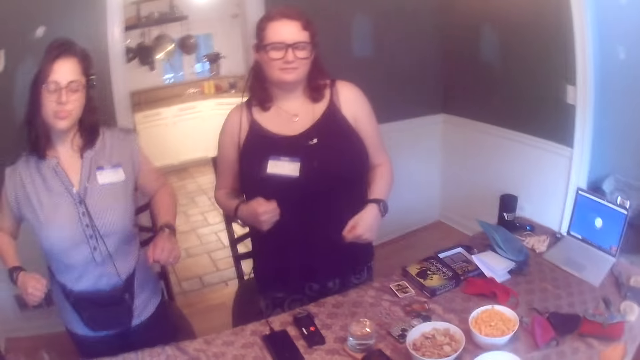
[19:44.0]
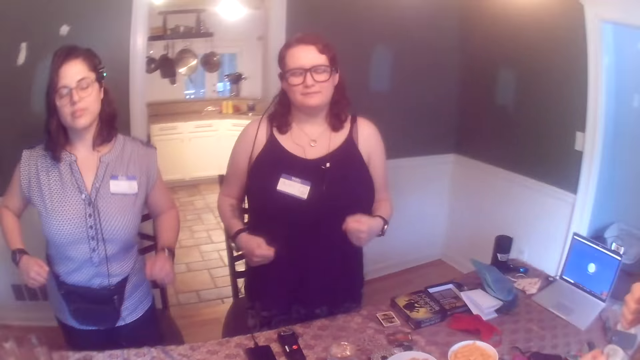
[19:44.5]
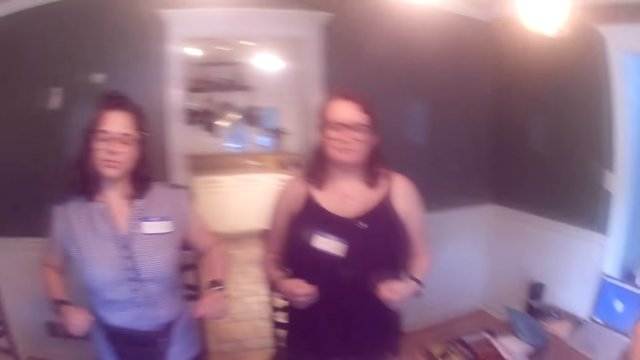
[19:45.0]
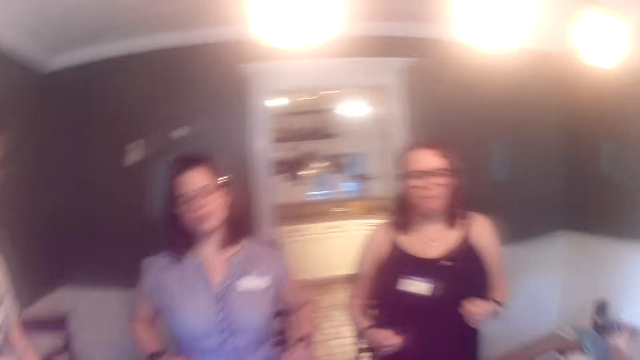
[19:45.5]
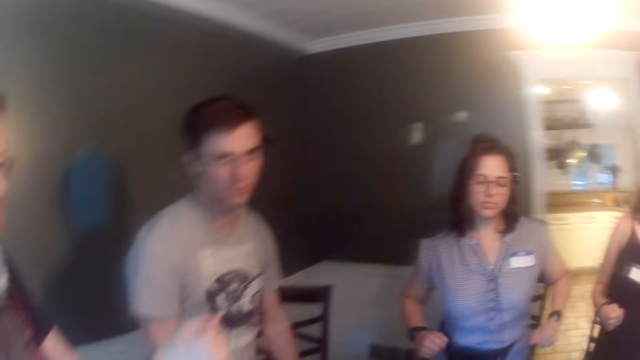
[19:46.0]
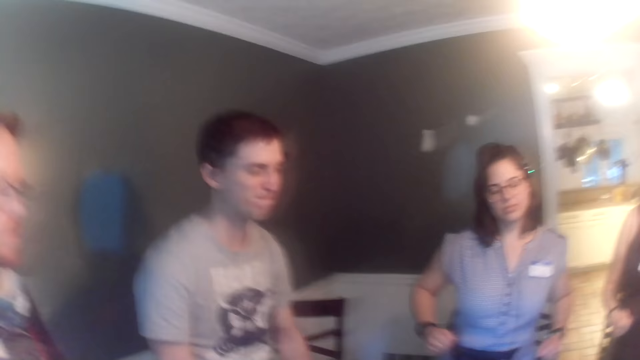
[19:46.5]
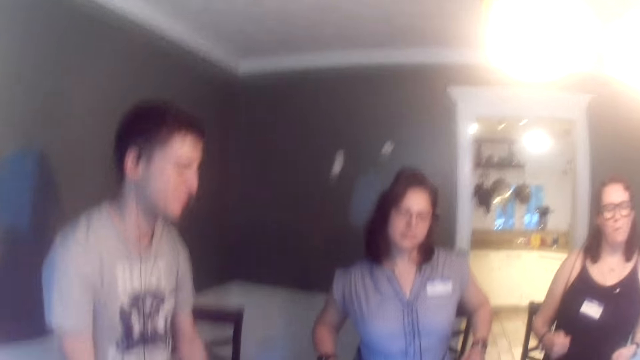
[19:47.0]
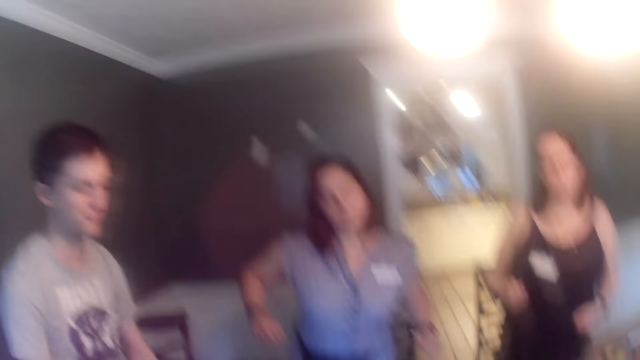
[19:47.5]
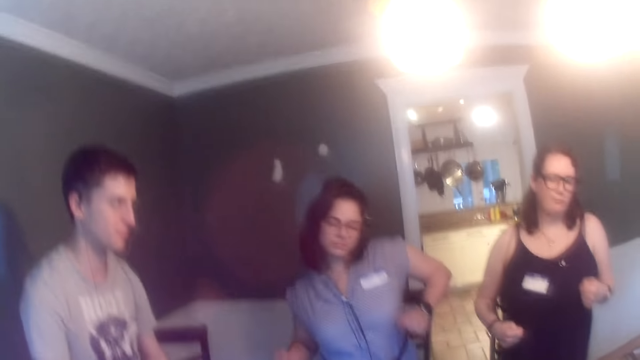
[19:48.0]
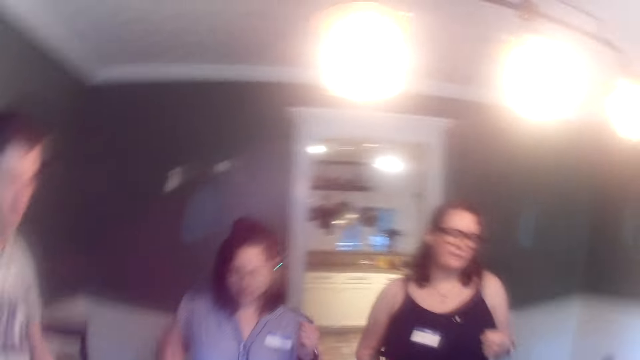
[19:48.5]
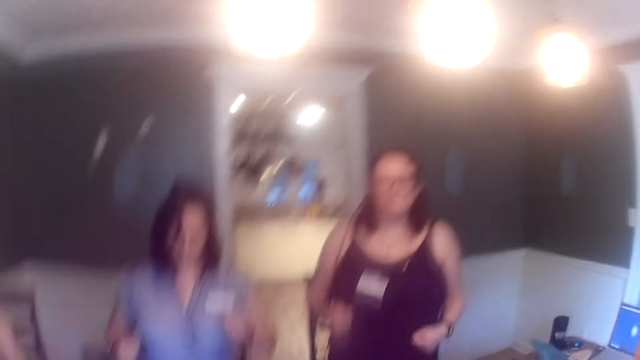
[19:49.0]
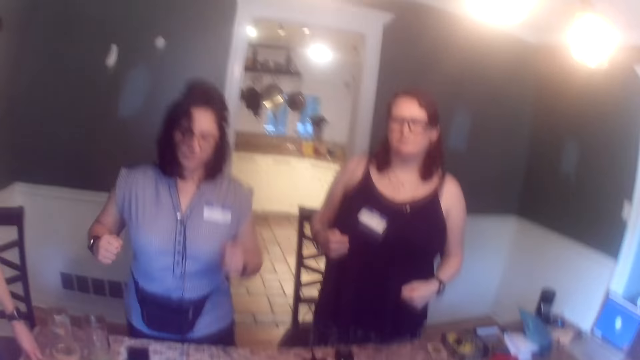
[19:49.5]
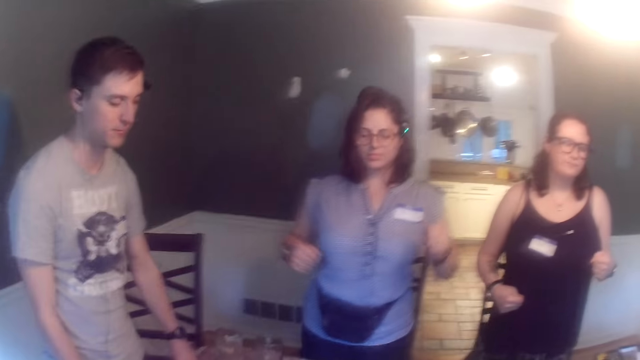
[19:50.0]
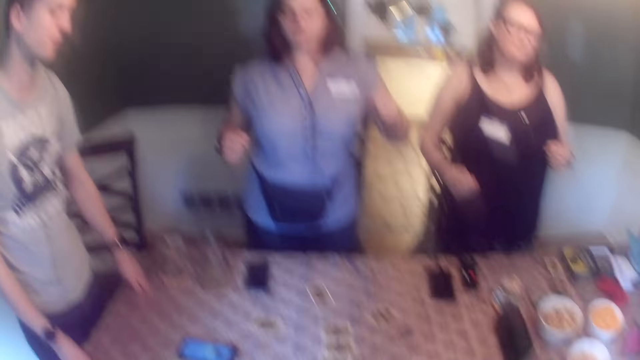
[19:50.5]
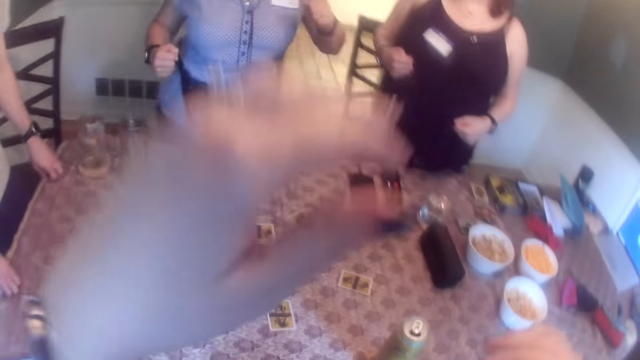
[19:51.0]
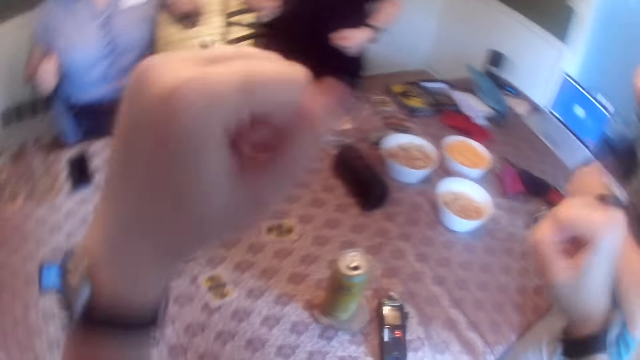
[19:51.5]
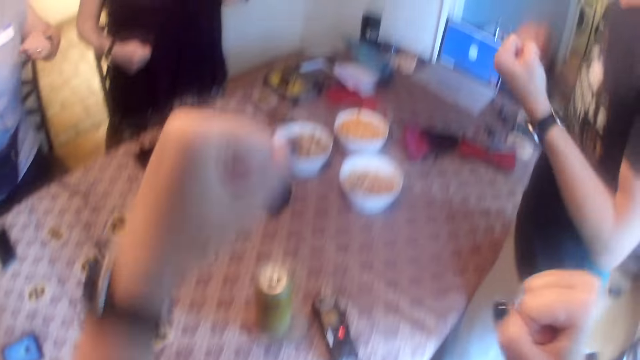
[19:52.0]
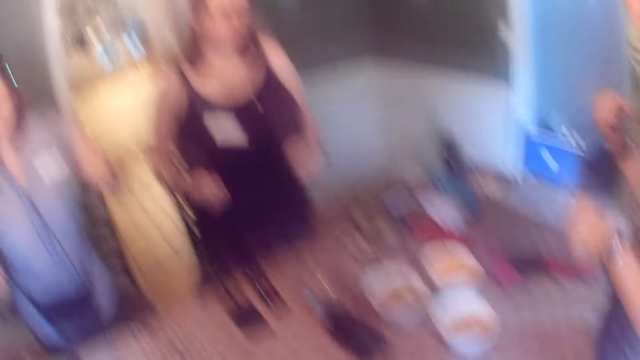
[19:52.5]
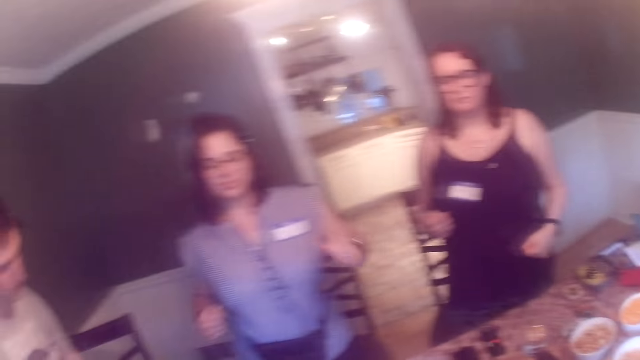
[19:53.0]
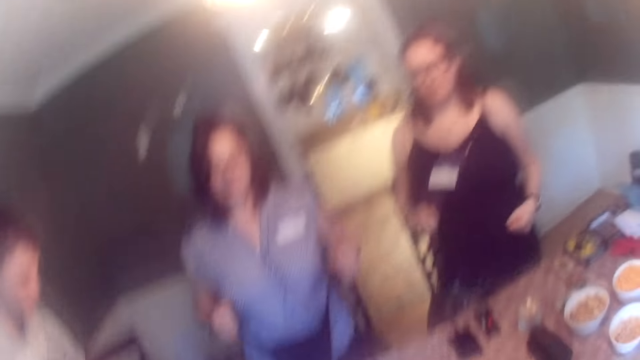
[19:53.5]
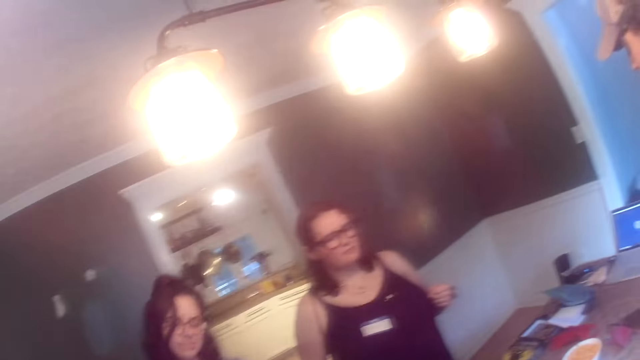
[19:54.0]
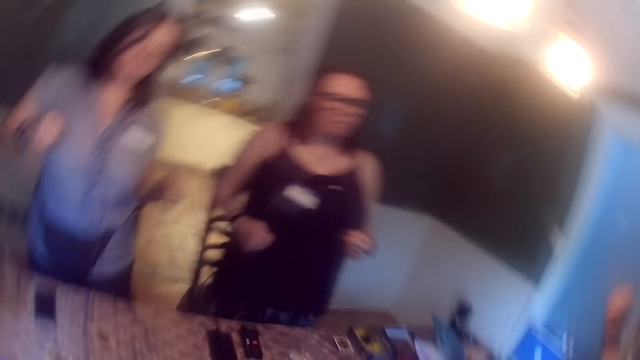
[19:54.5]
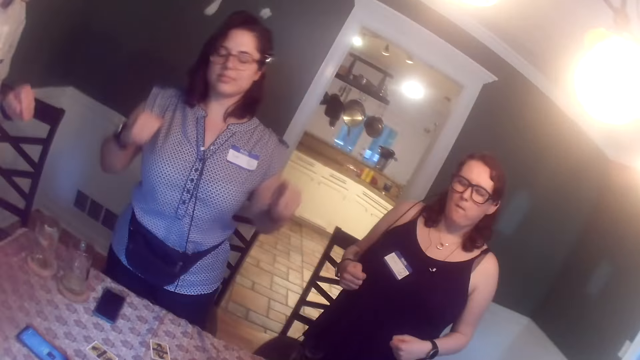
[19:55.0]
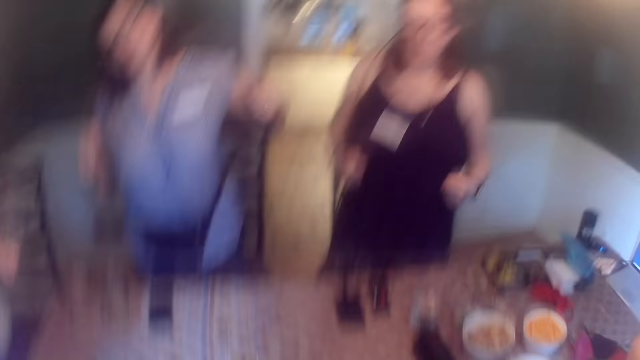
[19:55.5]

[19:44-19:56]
A man dances.

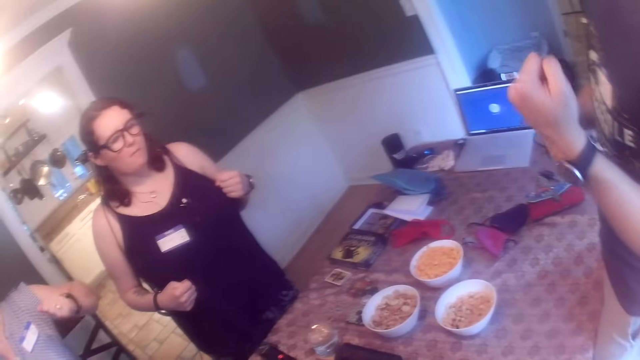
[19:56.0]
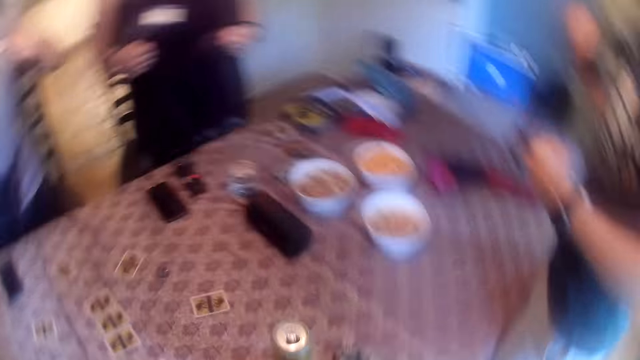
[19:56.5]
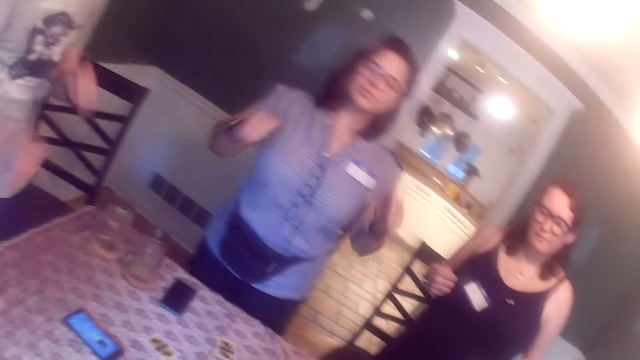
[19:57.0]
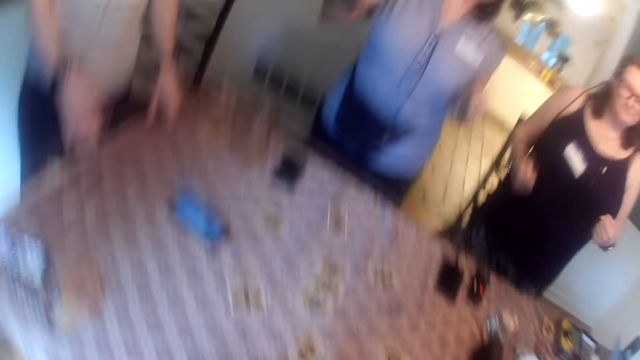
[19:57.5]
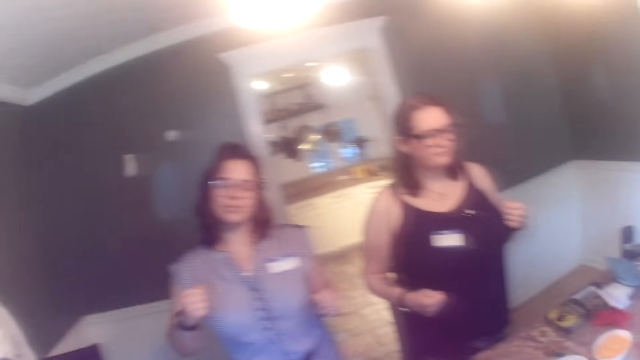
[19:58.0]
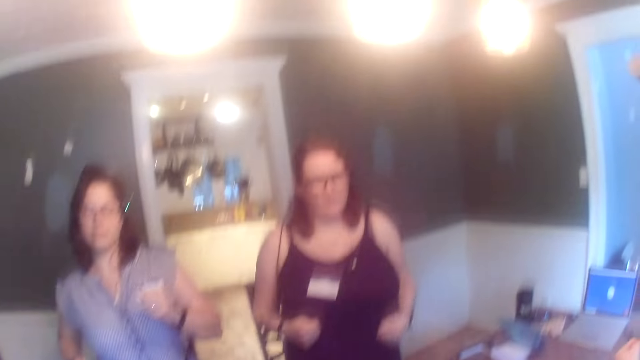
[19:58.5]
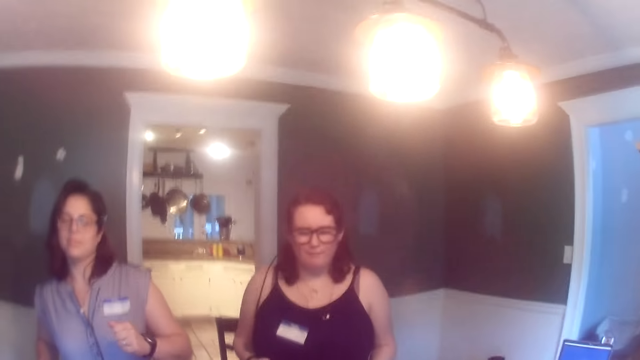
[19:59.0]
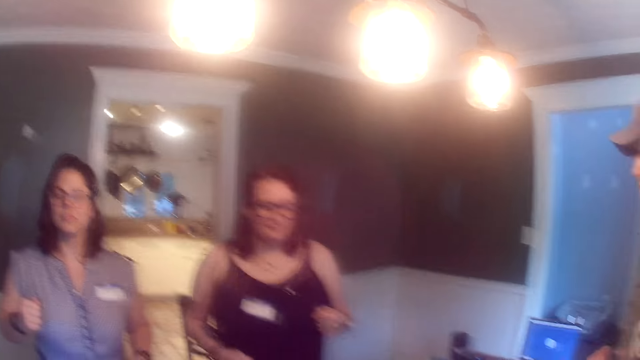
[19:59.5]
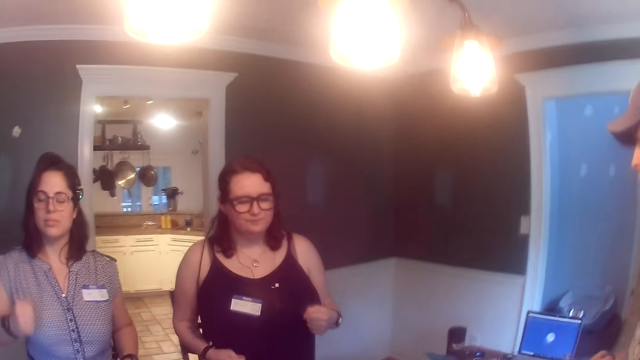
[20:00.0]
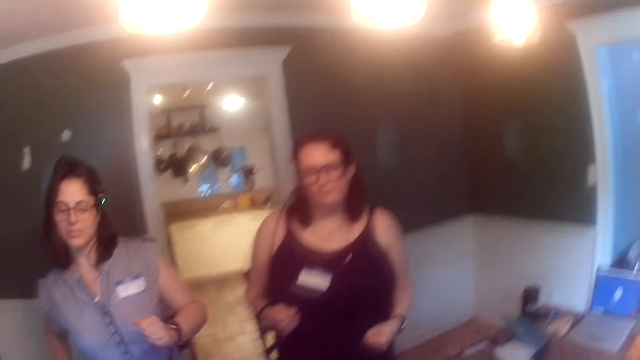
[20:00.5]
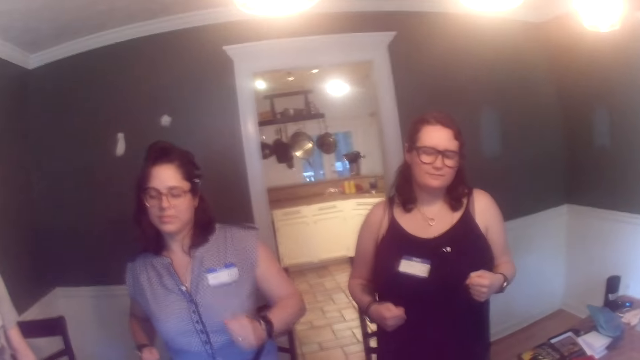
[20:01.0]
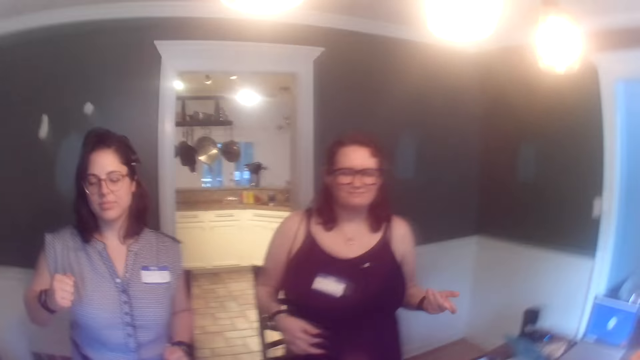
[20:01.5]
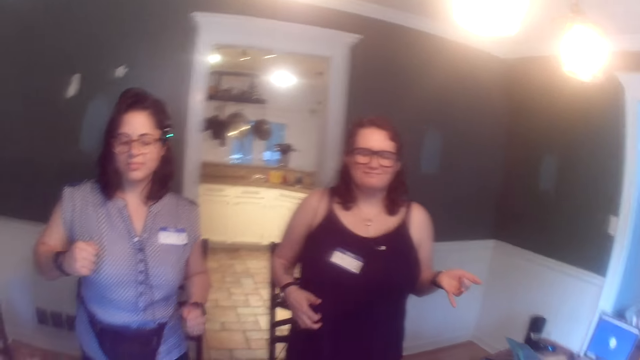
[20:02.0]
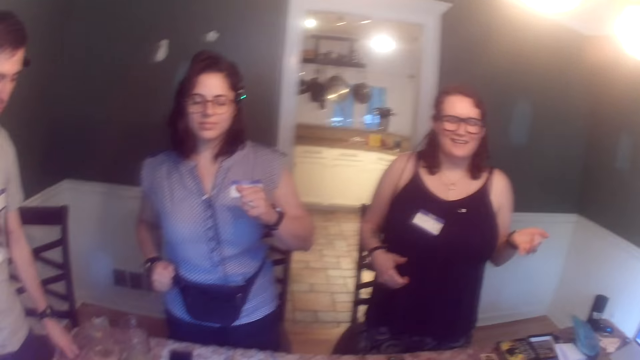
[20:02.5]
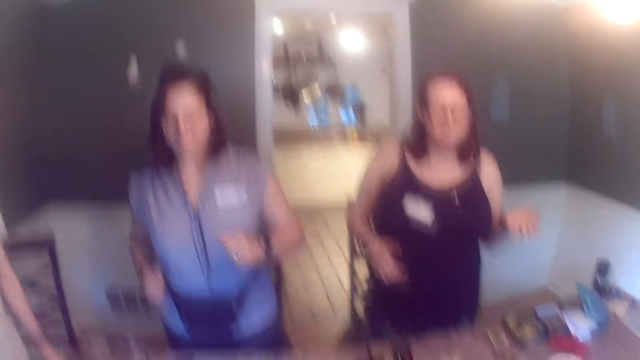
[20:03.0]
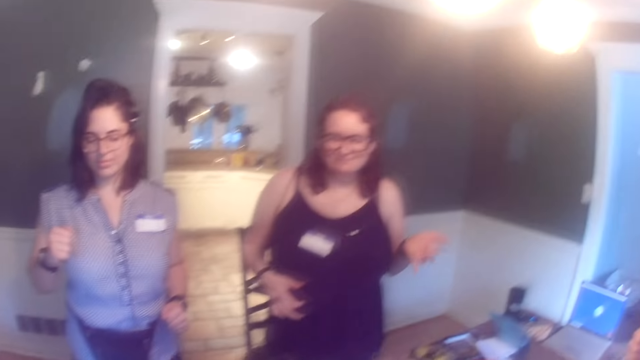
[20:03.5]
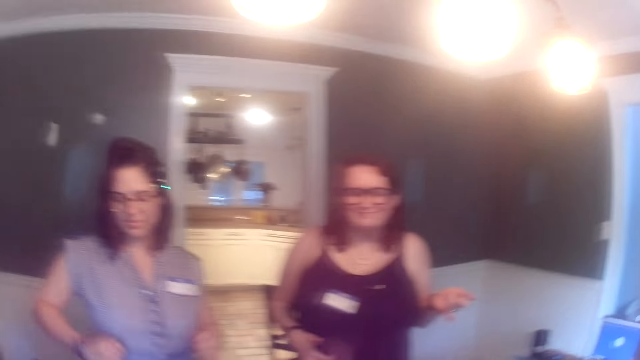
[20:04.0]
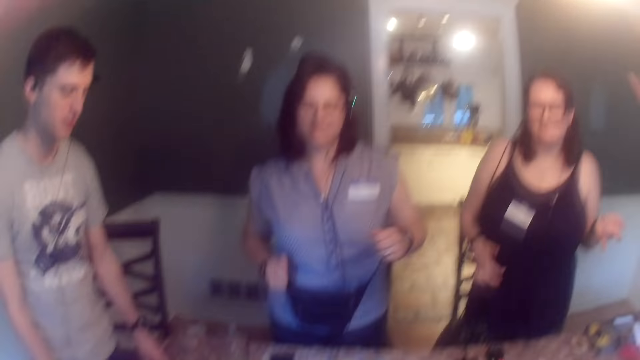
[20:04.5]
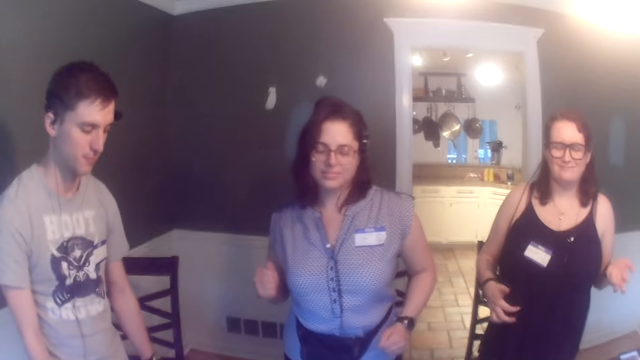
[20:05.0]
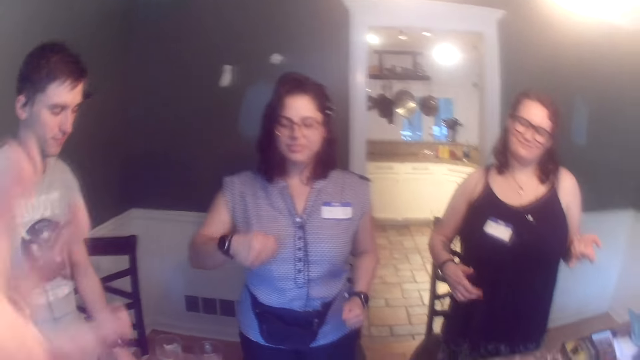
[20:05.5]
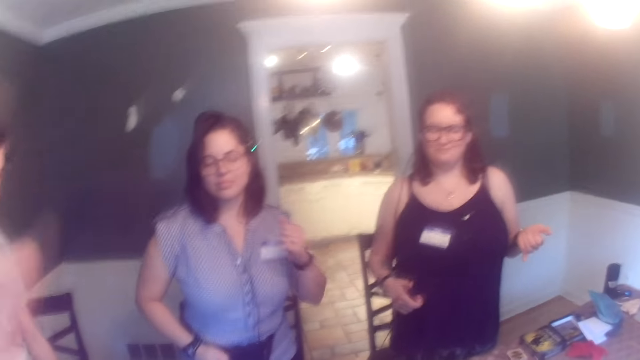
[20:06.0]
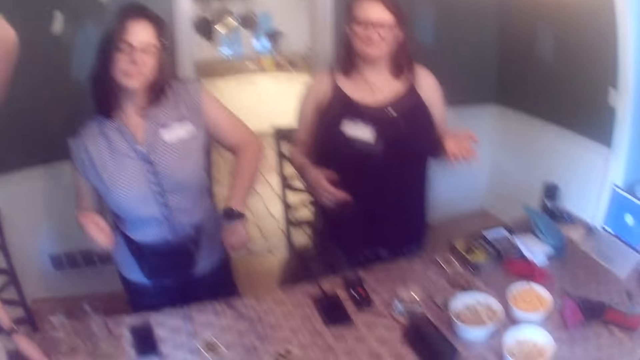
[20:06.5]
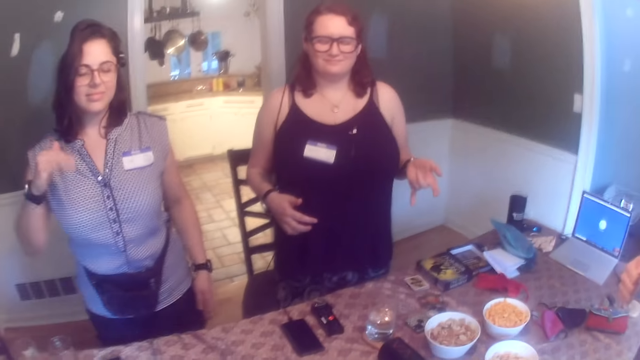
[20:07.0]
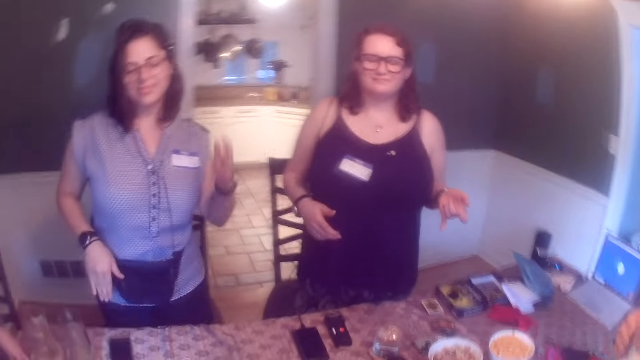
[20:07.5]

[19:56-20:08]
A man interacts with the group of people round the table. The camera wearer talks to people at the table.
